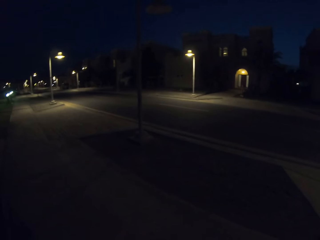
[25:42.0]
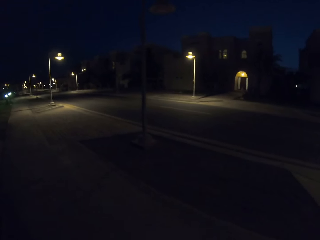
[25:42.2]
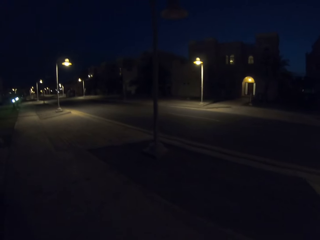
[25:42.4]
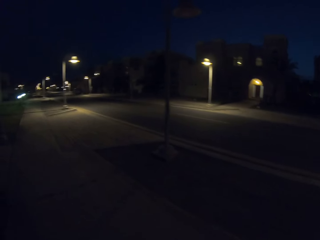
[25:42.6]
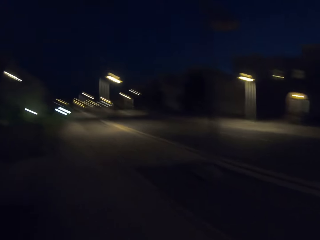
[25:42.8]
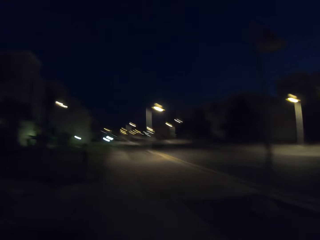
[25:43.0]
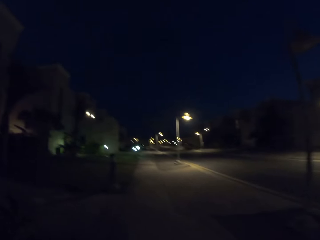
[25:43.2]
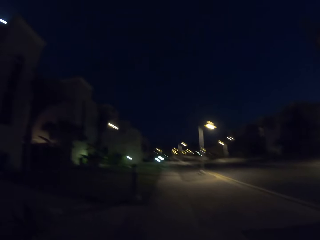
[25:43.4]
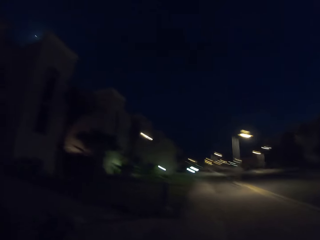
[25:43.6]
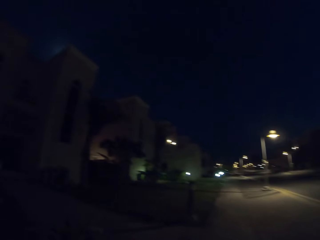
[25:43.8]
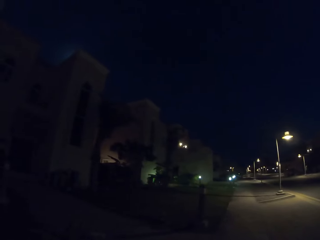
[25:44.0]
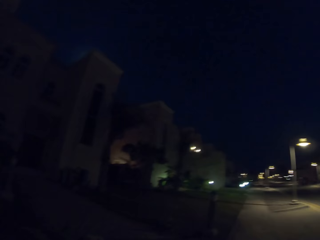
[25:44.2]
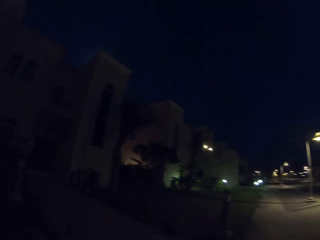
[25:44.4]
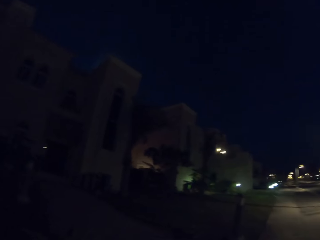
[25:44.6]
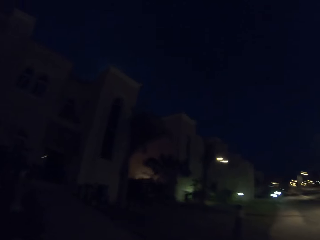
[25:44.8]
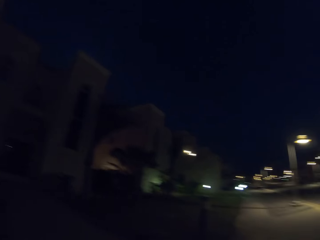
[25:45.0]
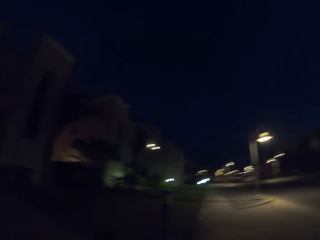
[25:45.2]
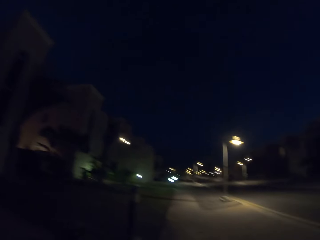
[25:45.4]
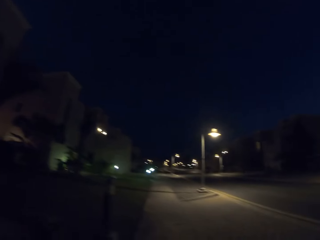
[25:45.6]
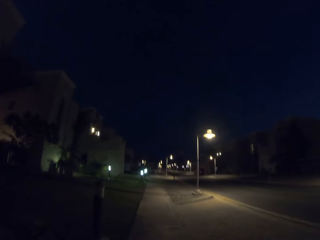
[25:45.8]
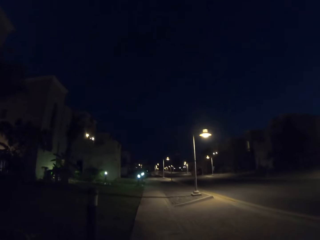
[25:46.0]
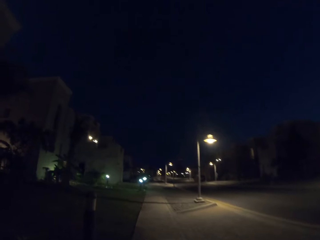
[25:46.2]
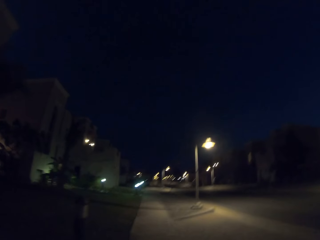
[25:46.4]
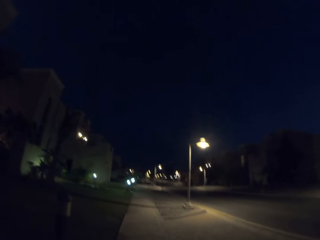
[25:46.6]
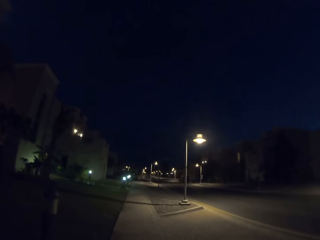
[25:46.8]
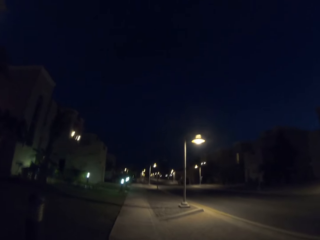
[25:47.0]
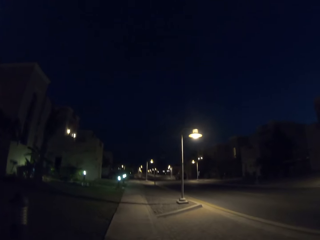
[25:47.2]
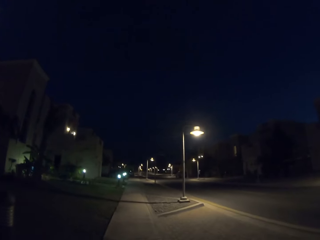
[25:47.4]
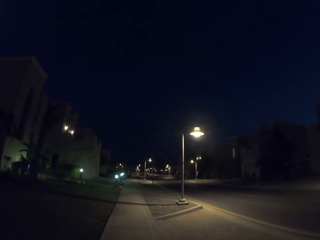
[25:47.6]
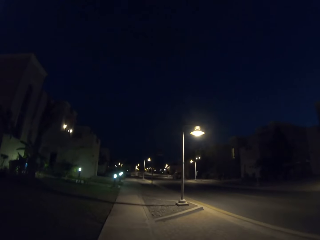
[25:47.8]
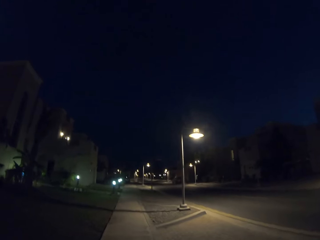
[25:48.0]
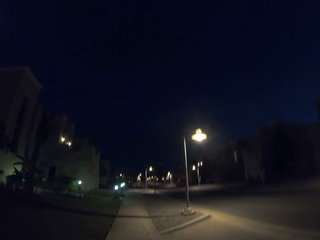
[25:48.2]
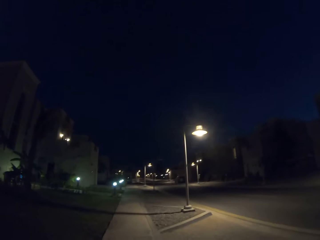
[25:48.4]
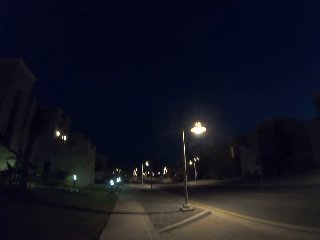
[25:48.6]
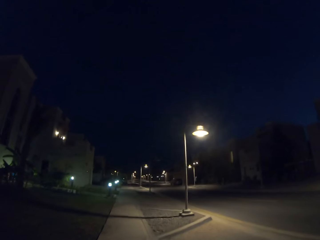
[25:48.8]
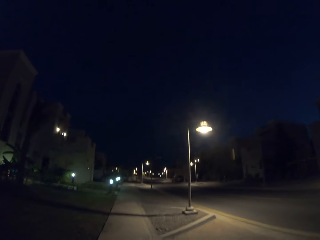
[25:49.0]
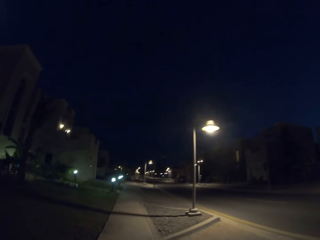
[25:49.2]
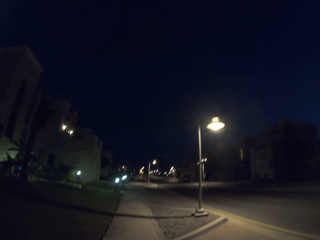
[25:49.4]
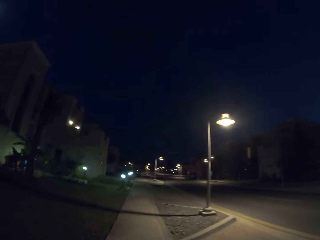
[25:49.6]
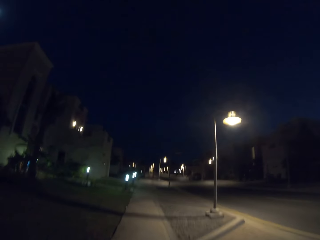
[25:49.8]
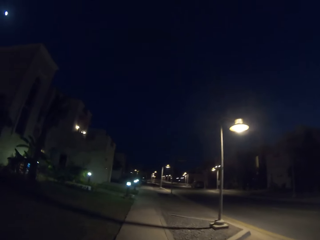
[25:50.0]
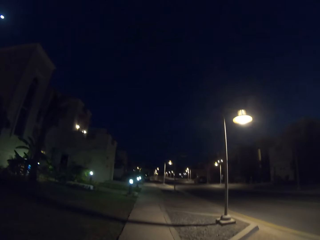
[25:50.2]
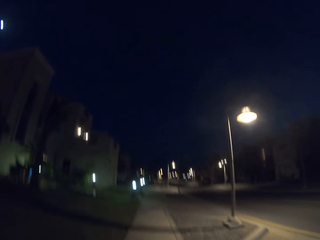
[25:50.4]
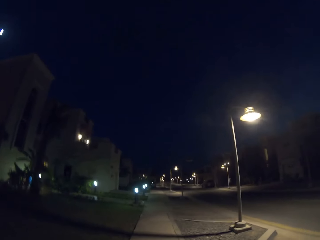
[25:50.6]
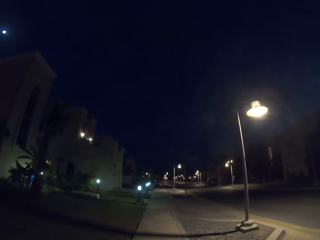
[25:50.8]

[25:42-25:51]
The camera wearer looks at the buildings. They walk along the sidewalk.

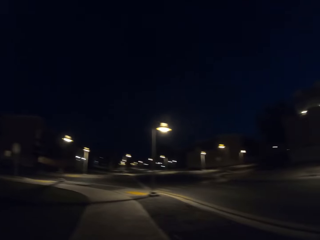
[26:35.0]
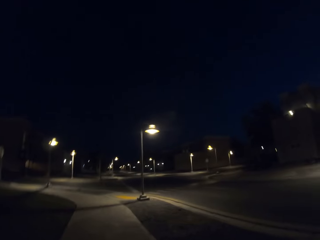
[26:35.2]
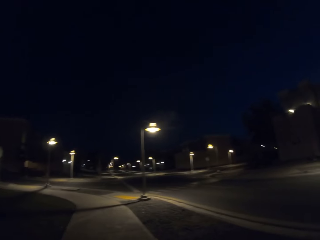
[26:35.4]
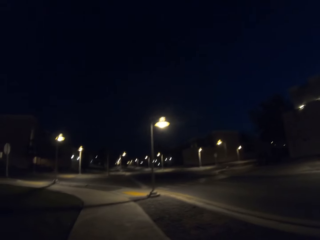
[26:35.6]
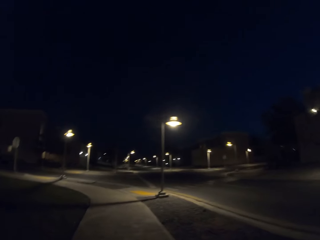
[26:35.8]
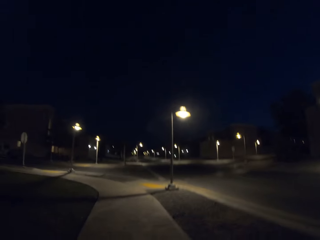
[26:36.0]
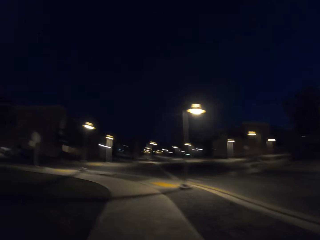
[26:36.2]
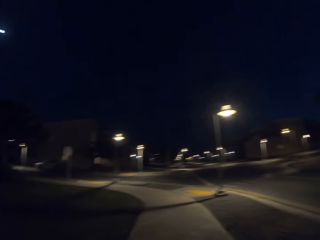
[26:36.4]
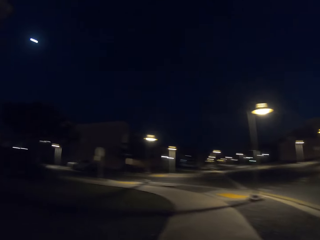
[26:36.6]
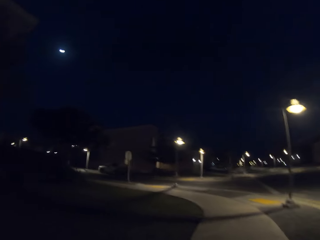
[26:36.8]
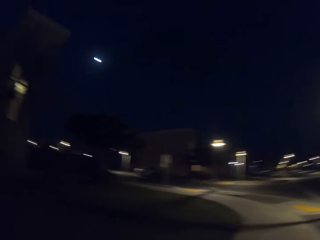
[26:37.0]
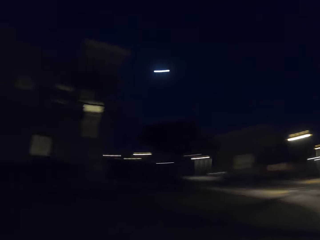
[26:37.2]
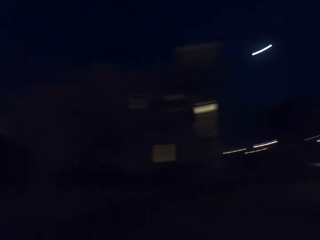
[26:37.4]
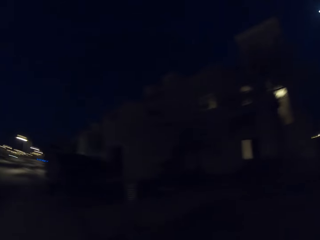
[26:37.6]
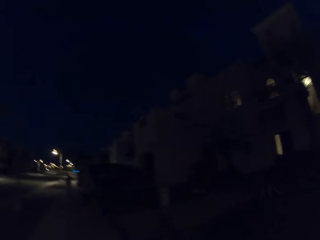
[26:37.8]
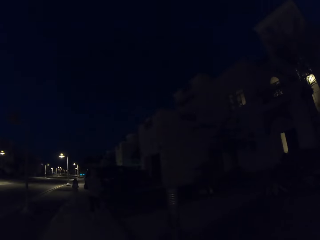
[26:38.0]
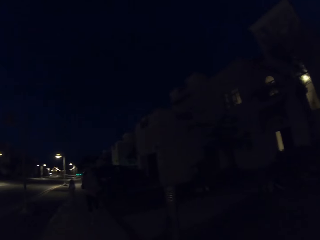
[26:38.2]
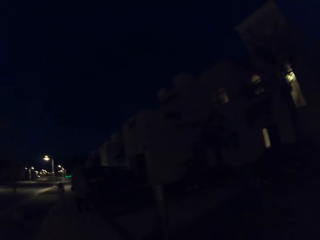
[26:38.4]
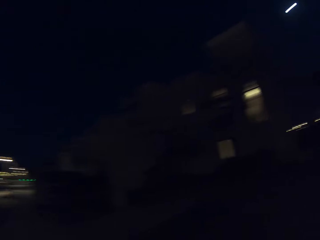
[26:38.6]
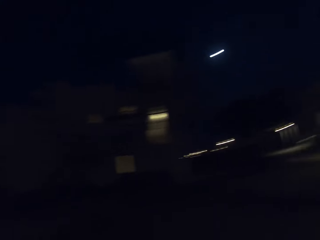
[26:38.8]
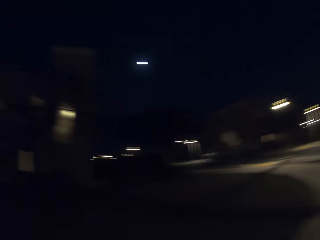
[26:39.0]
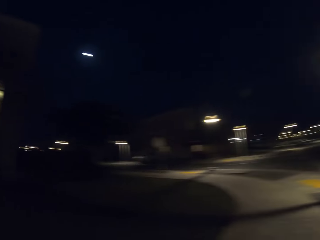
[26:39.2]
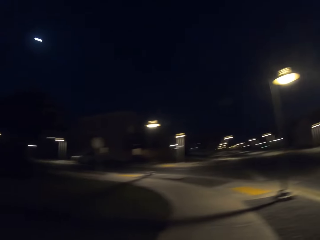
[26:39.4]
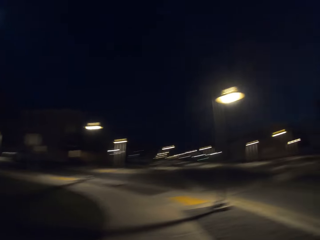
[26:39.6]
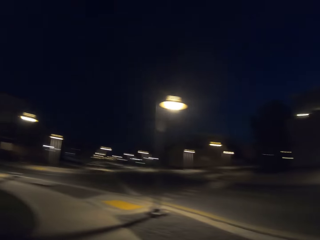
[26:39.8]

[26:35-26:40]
The camera wearer turns around. They look around the street. A child walks towards the camera wearer. The camera wearer turns around.

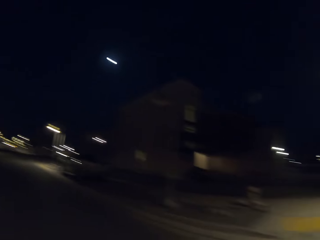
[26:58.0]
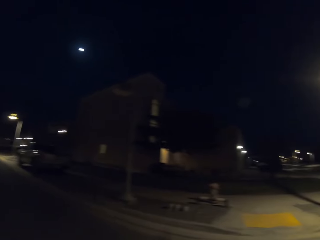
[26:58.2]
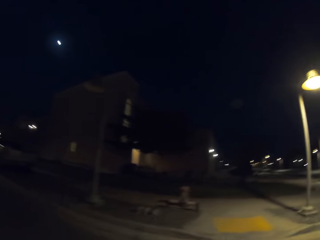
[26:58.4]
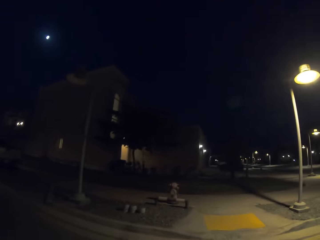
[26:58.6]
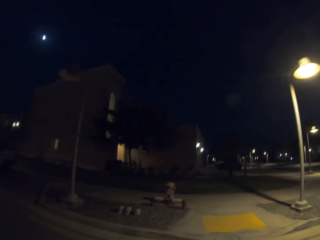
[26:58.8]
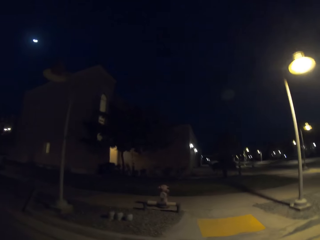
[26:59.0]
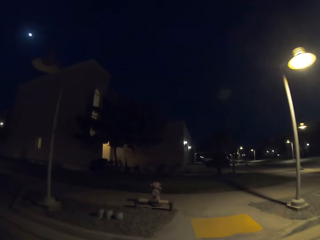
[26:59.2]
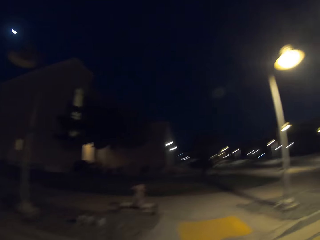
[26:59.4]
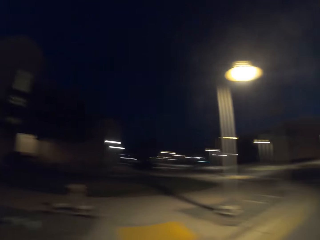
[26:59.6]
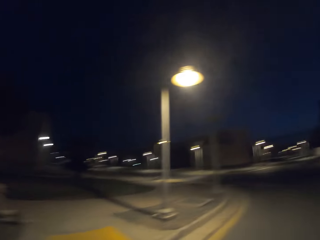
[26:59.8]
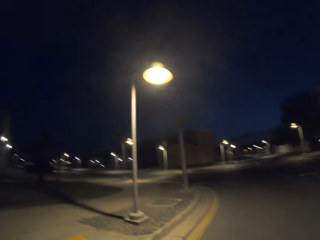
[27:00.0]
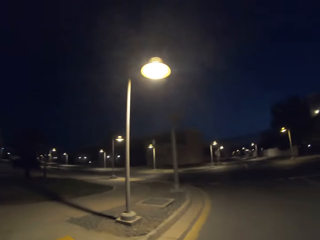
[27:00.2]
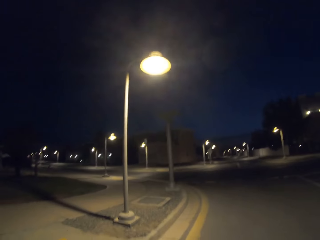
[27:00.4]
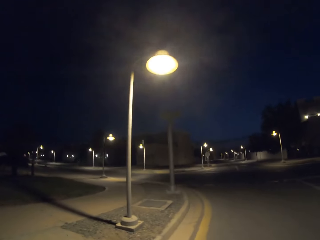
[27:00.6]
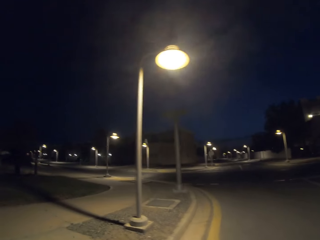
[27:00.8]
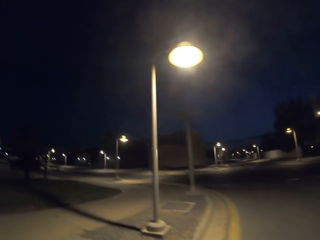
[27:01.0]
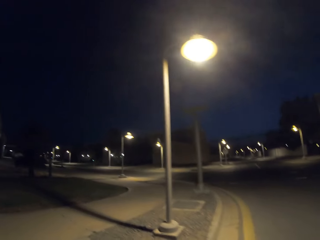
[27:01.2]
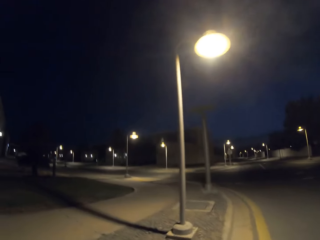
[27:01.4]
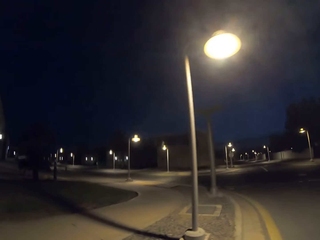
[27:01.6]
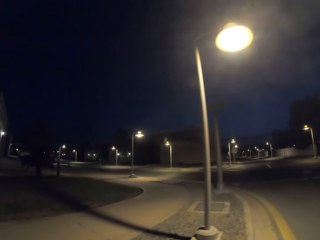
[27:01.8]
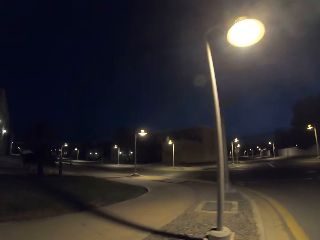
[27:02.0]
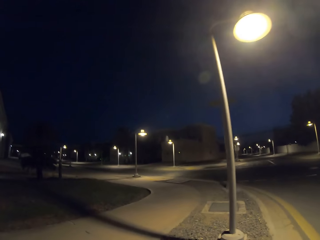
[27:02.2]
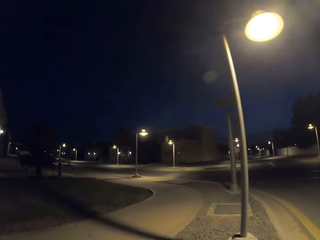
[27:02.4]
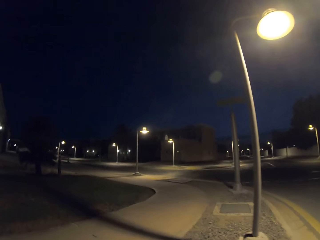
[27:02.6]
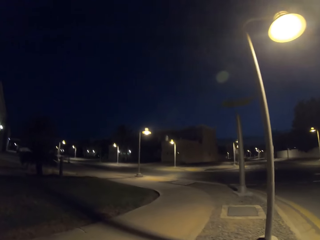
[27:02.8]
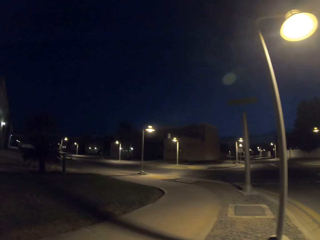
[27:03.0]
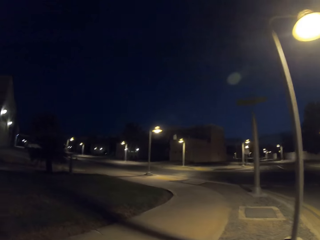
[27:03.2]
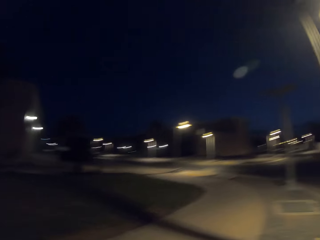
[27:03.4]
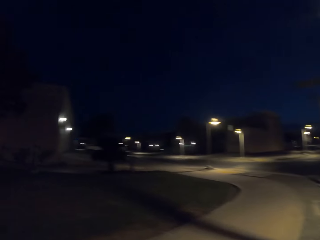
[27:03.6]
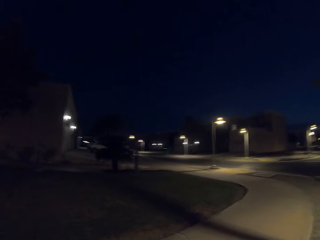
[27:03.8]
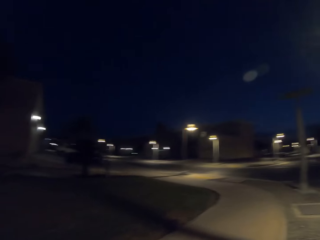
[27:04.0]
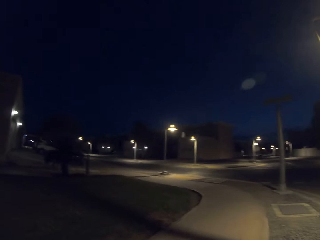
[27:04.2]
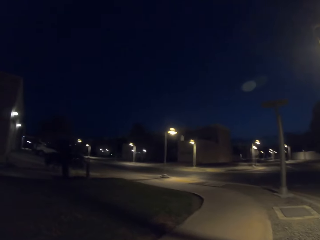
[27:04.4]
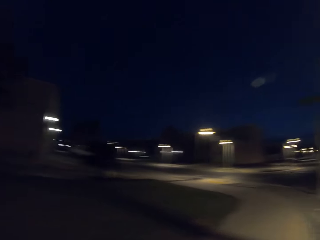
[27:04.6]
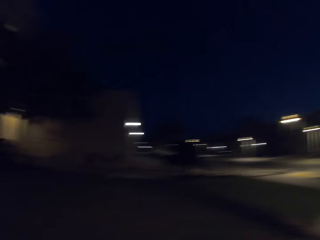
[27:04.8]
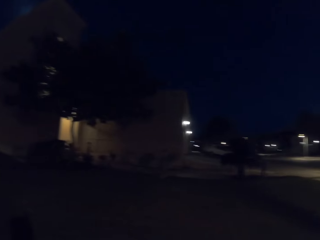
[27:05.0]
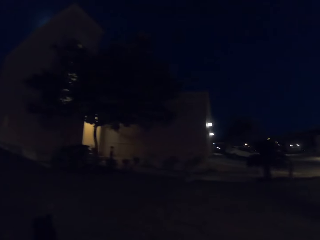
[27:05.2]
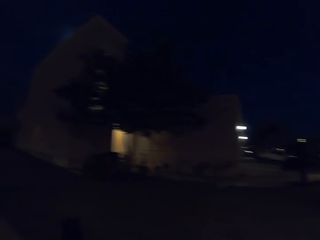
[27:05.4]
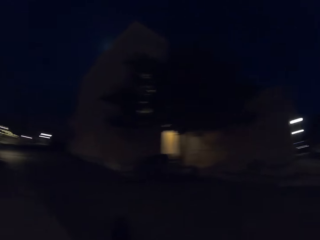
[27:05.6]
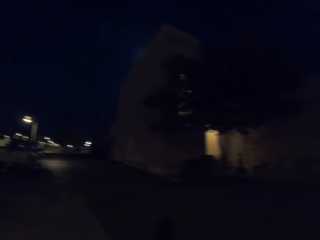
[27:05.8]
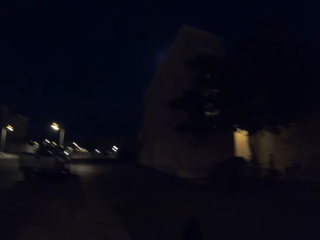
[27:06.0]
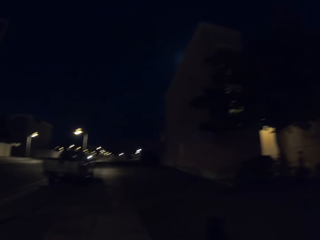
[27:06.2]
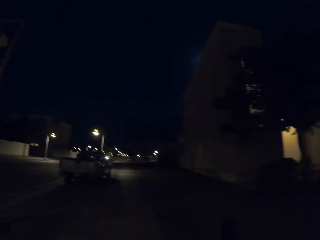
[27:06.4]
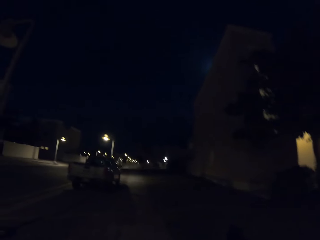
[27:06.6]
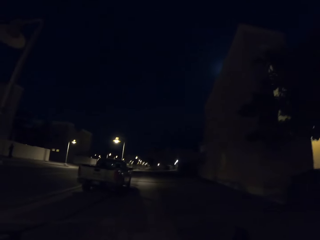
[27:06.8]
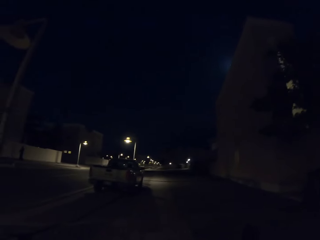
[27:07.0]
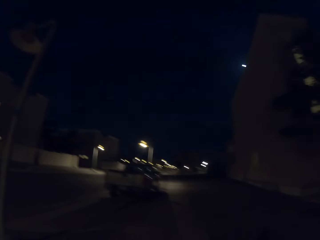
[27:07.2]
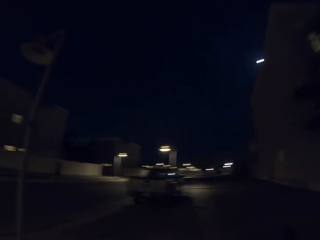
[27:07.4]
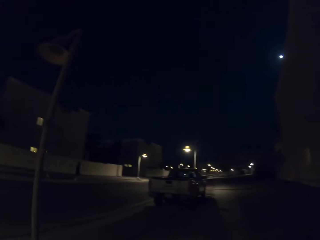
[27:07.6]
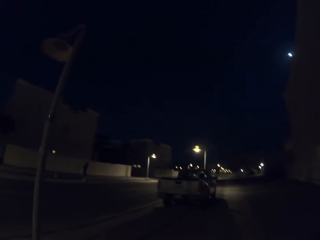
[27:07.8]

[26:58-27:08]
The camera wearer looks to the right. They get on the pavement. They look to the left. They walk along the sidewalk.
